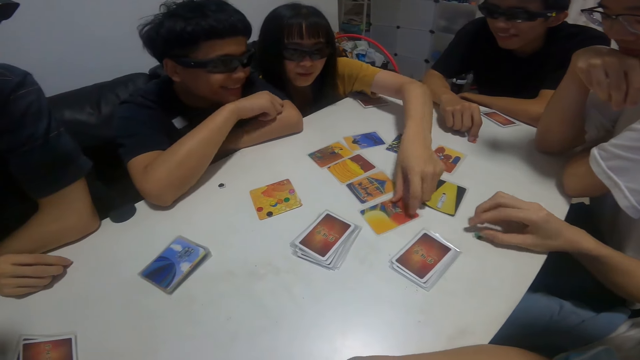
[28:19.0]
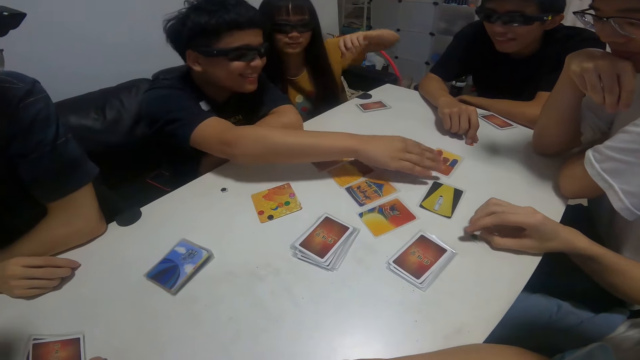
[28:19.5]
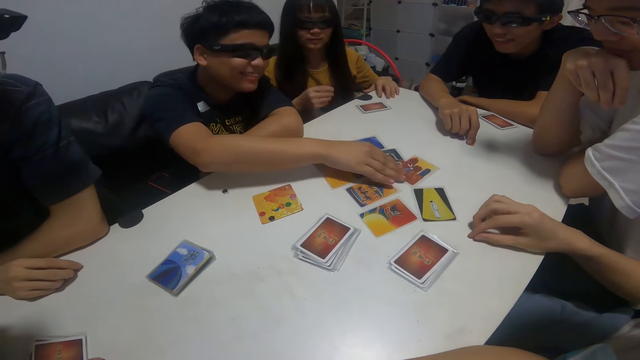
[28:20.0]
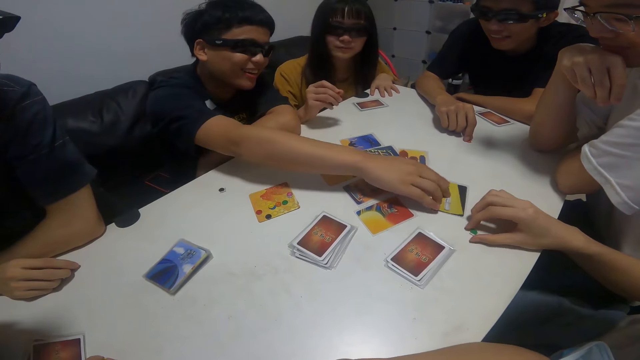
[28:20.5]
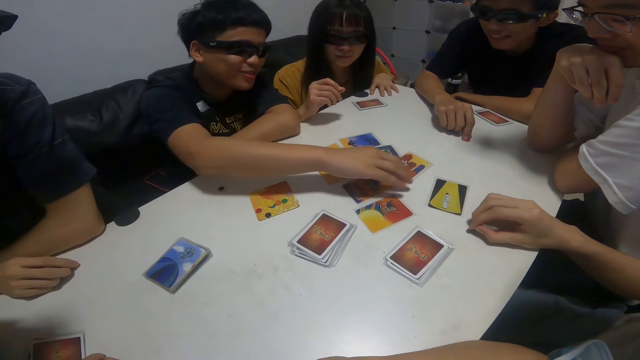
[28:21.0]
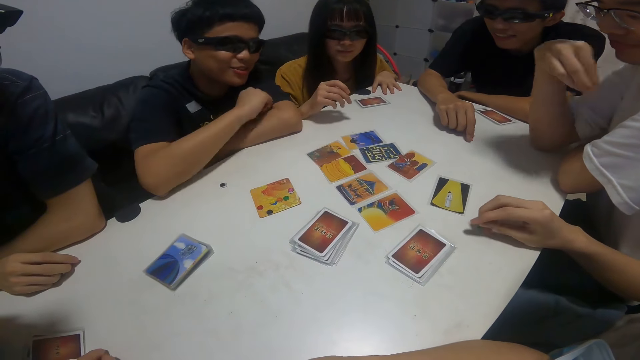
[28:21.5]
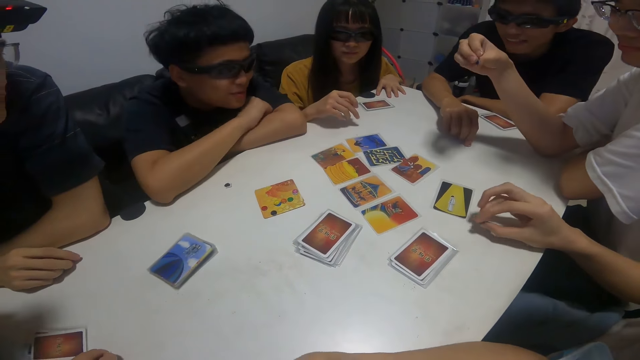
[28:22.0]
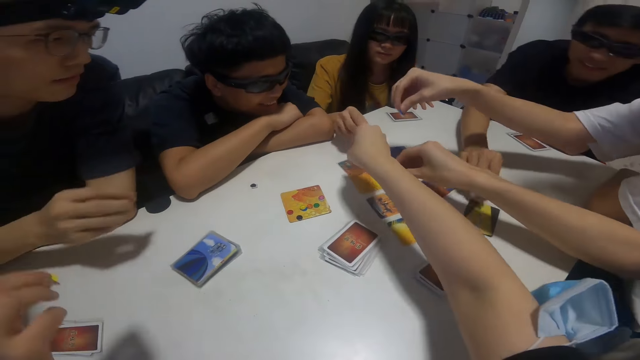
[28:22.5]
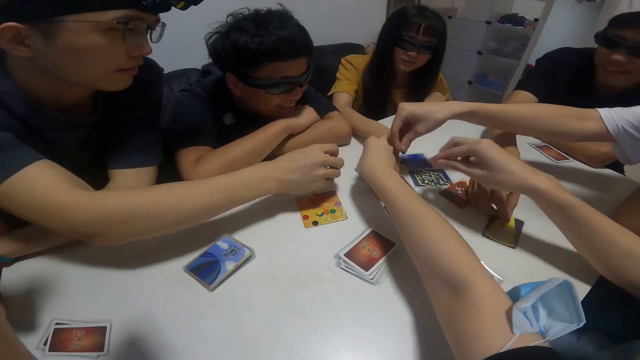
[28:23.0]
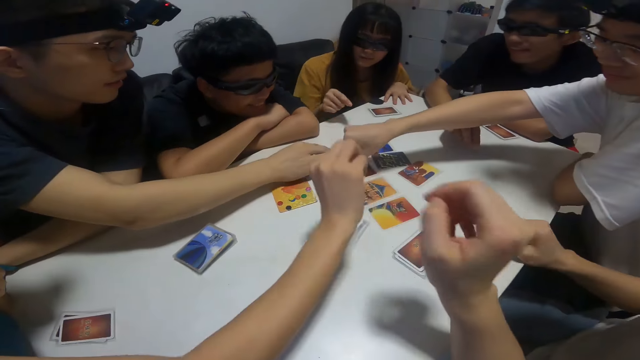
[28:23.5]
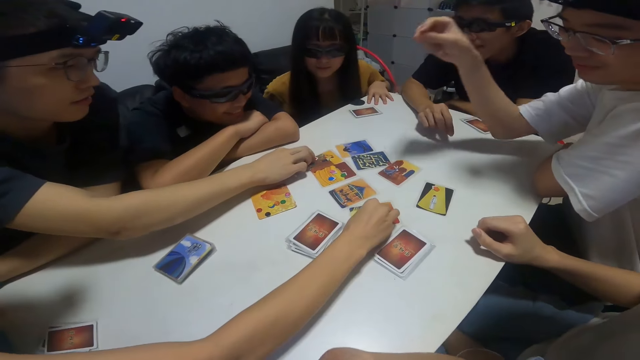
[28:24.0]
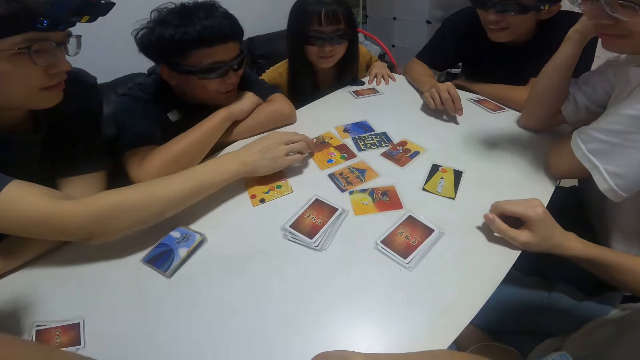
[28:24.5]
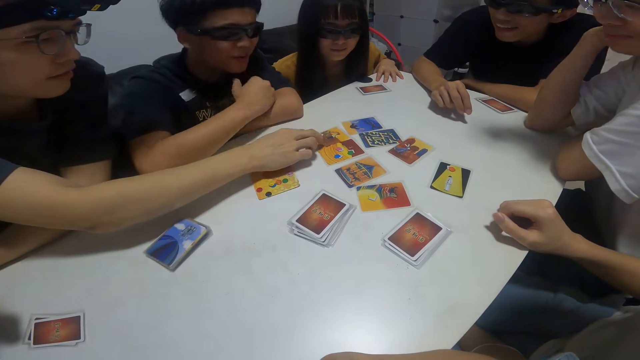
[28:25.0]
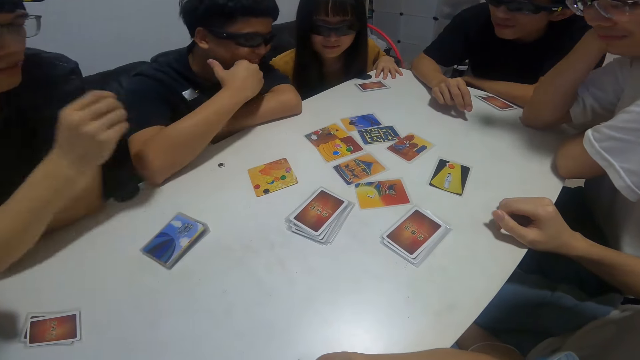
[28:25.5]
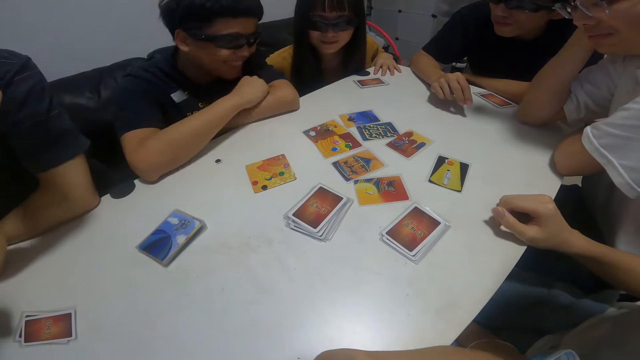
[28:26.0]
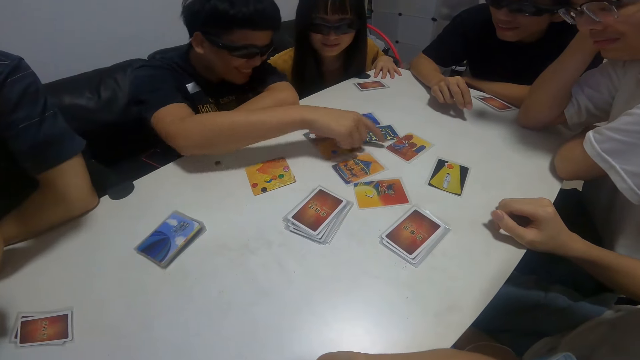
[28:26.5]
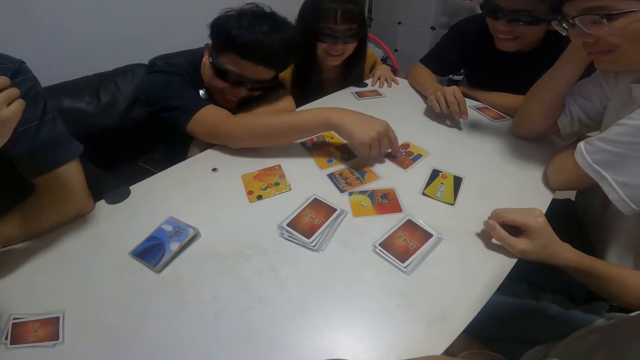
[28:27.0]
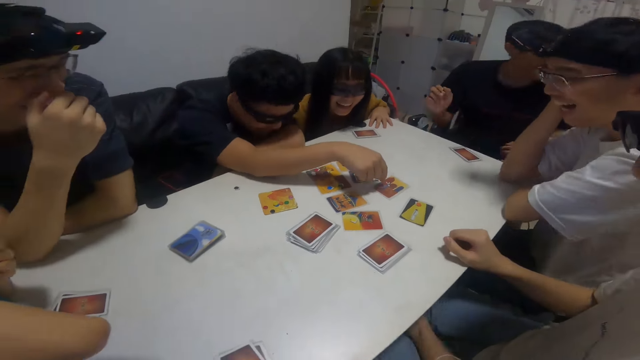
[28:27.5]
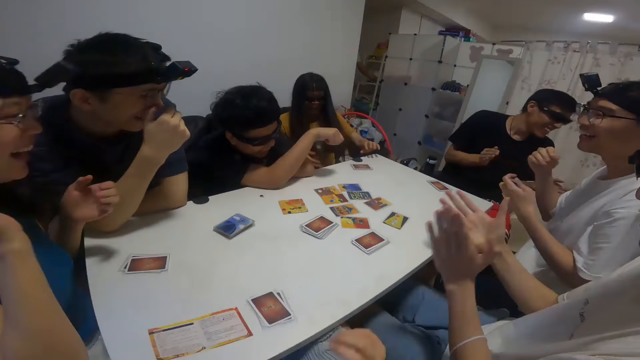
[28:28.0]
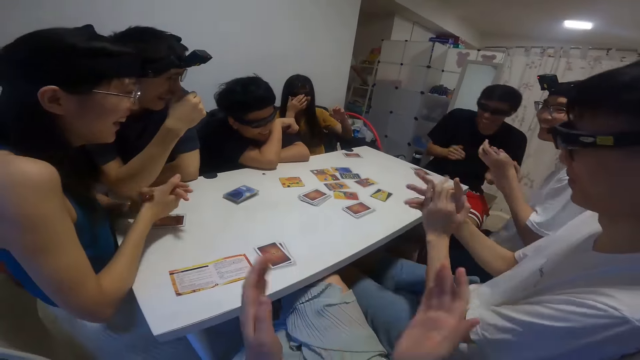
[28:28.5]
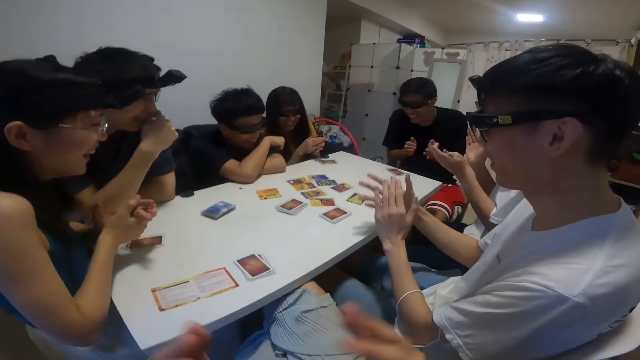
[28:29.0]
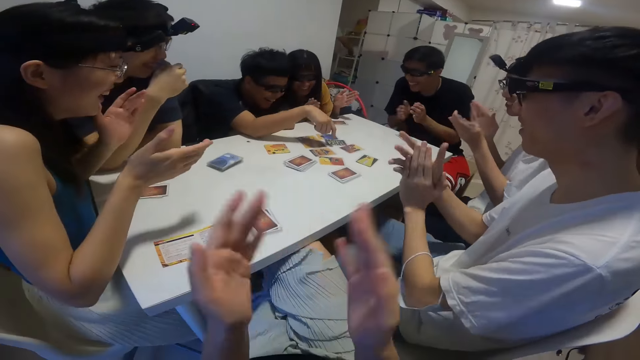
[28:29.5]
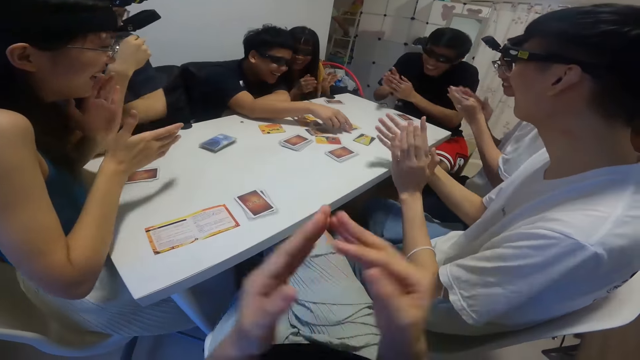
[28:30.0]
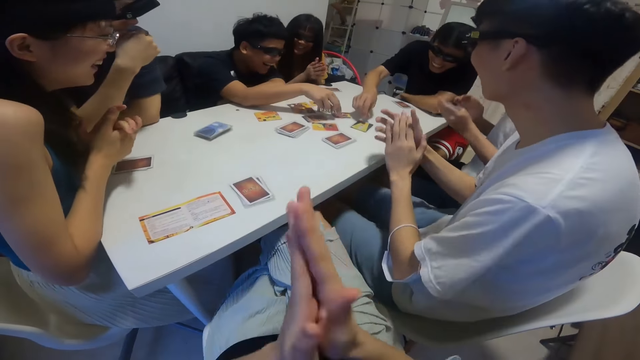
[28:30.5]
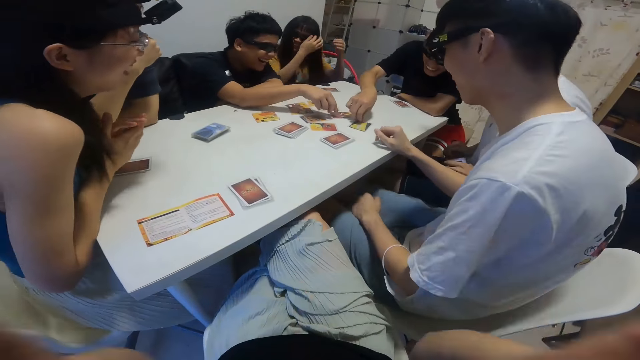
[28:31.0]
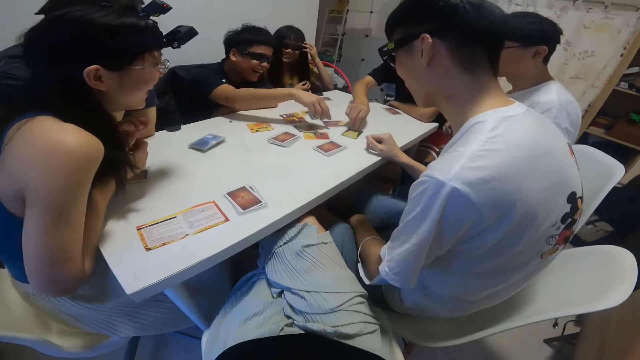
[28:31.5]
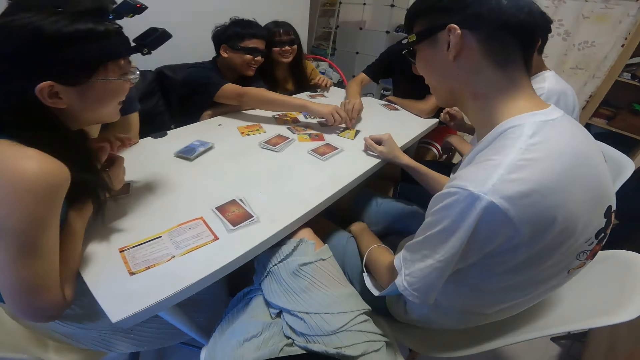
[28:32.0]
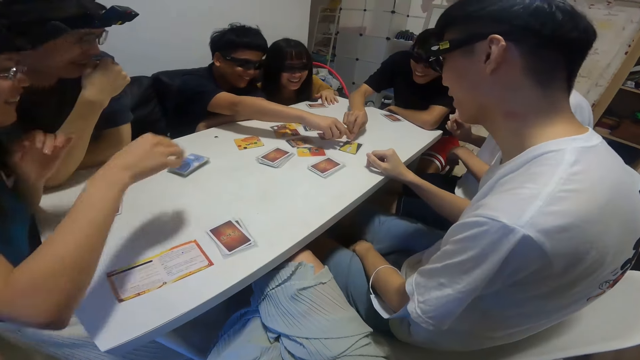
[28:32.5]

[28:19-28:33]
A girl places the card in her left hand on the table. A boy moves cards on the table with his right hand. A man touches the cards. The camera wearer drops the cards. Another boy places a pebble in his right hand on a card. The camera wearer places a pebble in her right hand on a card. A third boy places a pebble in his right hand on a card. The girl places a pebble in her right hand on a card. A fourth boy places a pebble in his right hand on a card. Another girl places a pebble in her right hand on a card. A fifth boy places a pebble in his right hand on a card. The first boy touches a card on the table with his right hand. Four men clap. The third boy touches cards with his right hand.

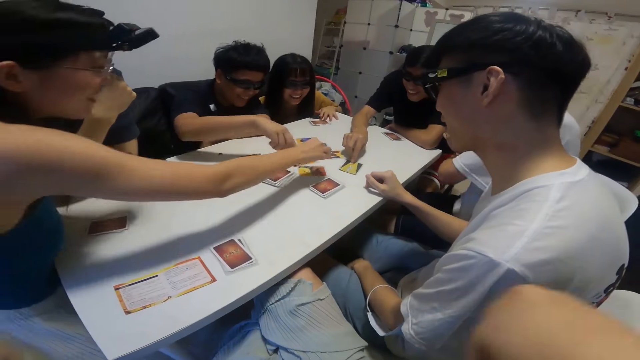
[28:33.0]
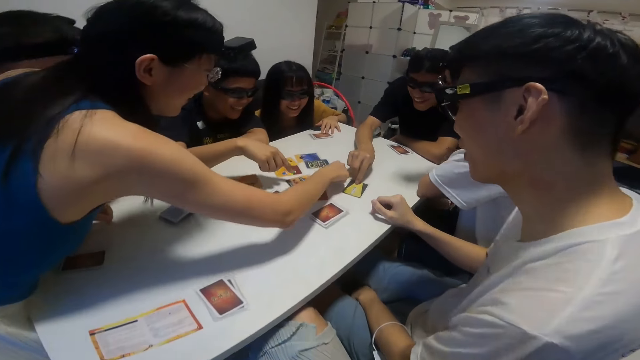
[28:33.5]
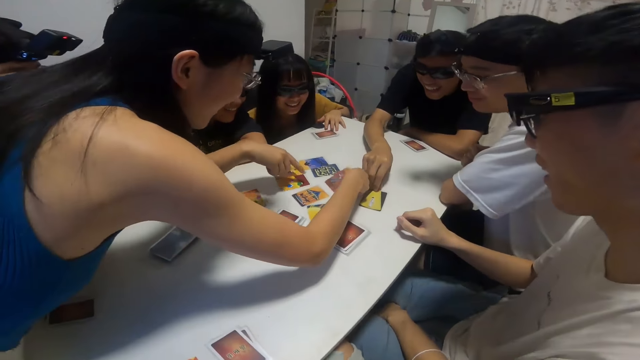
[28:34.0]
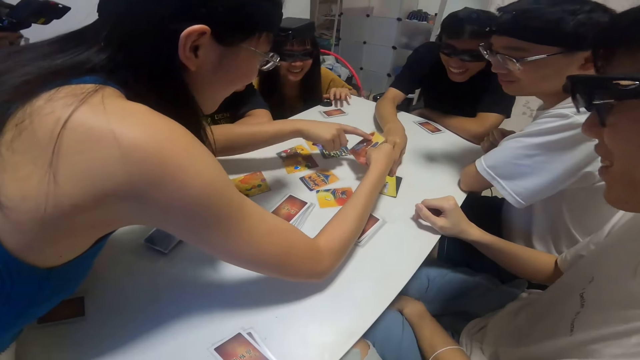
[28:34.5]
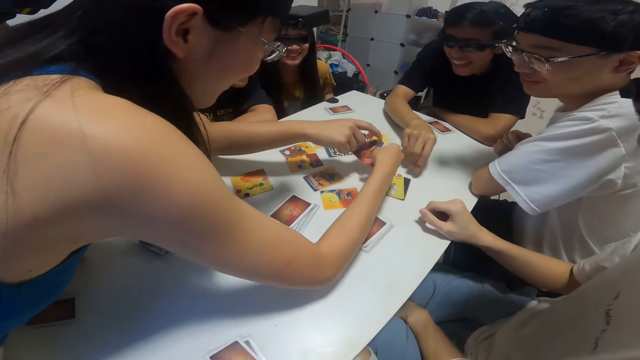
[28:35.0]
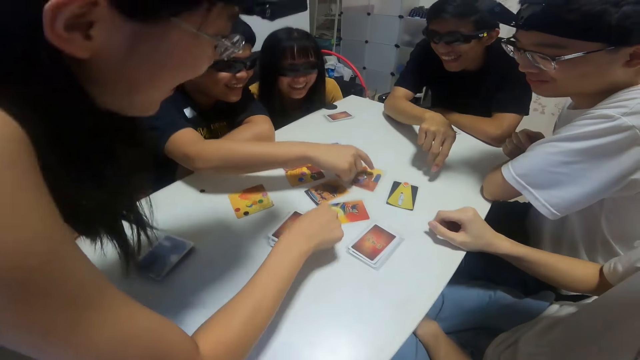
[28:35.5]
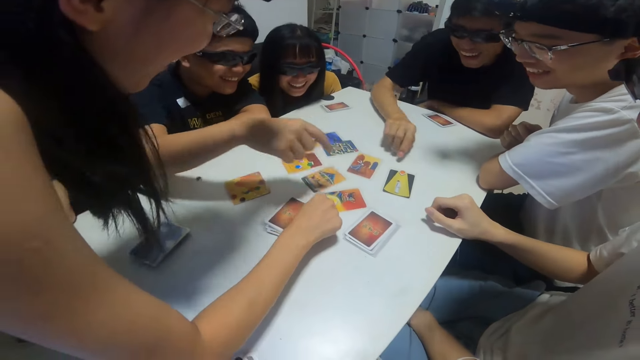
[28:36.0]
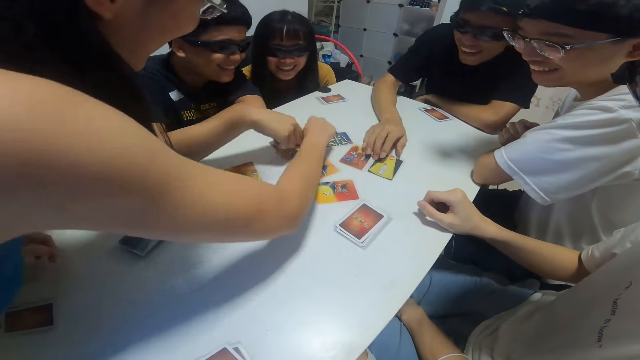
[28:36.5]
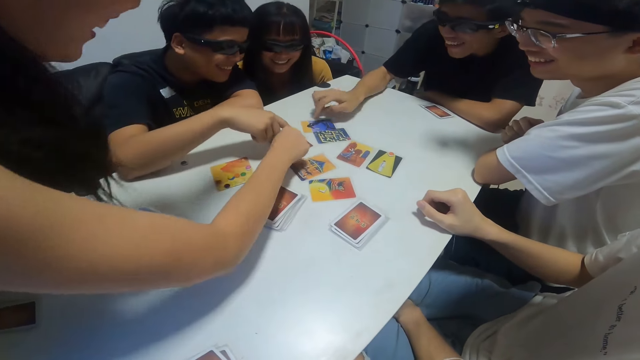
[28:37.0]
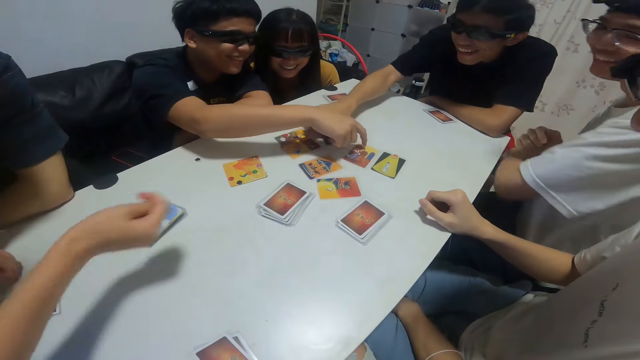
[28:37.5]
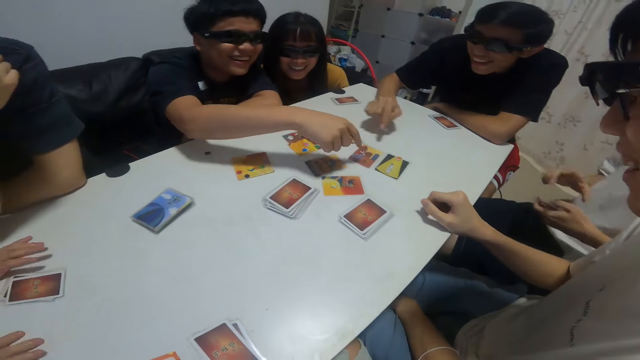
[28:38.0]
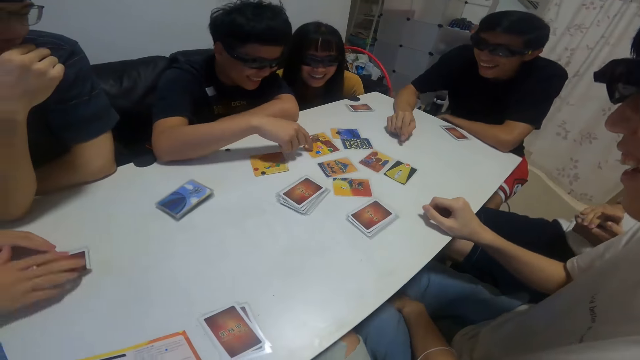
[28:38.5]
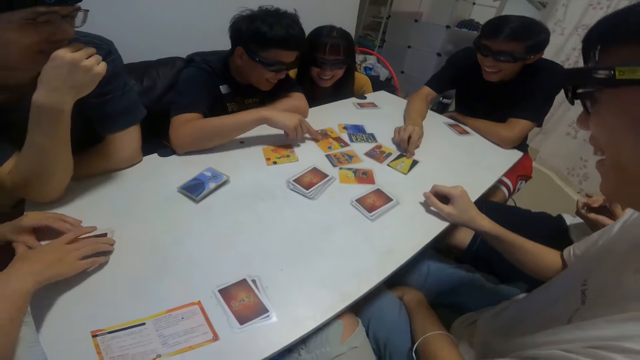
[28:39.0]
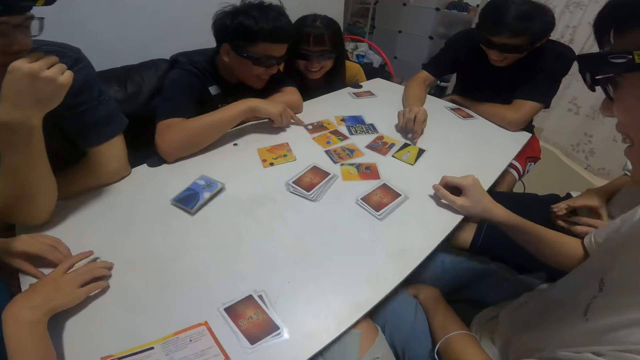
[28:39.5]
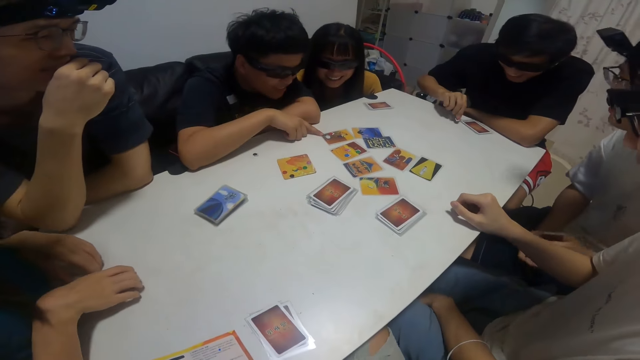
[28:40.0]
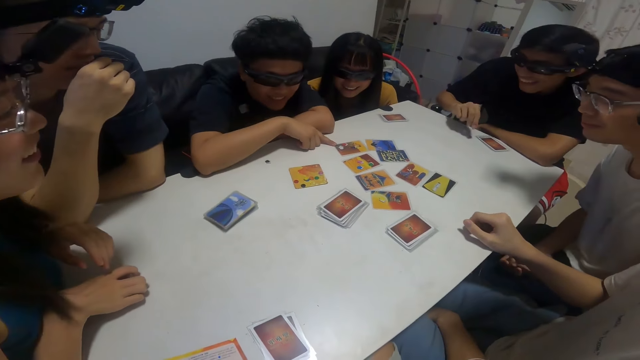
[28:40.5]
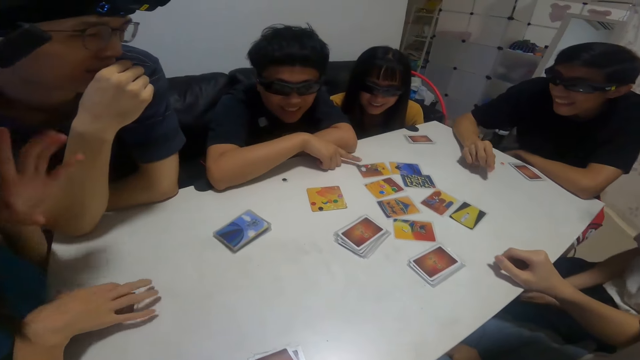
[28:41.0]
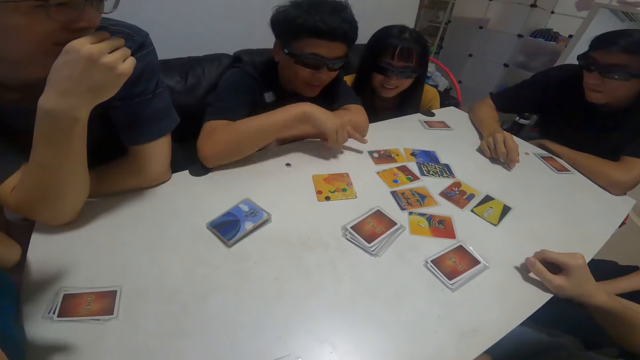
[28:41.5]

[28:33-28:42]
A man touches the card. A girl picks up a card from the table with her right hand. The man converses.
